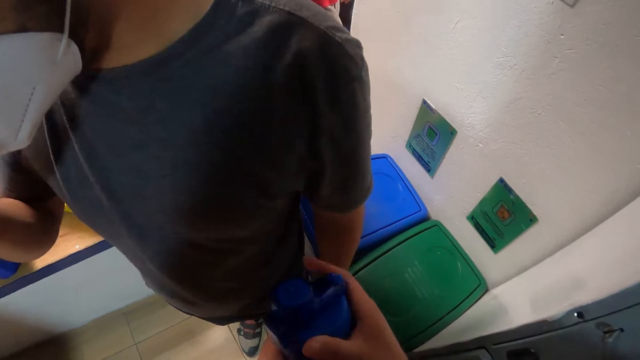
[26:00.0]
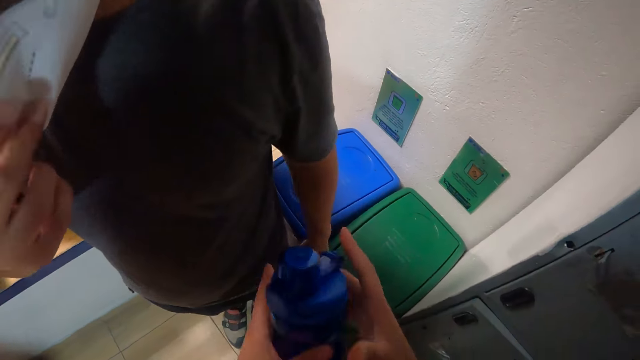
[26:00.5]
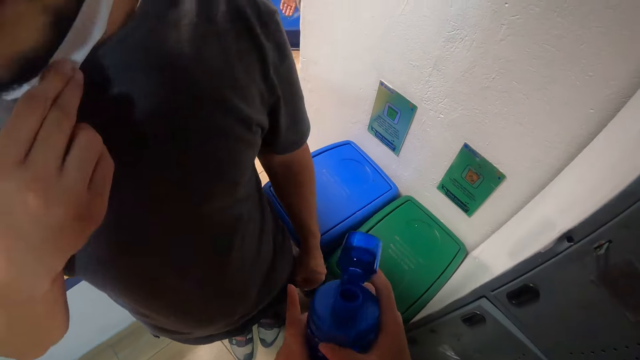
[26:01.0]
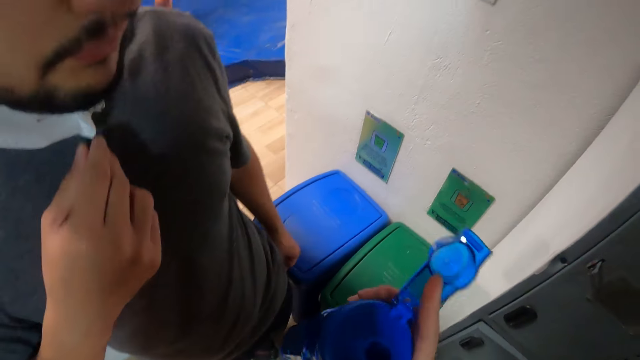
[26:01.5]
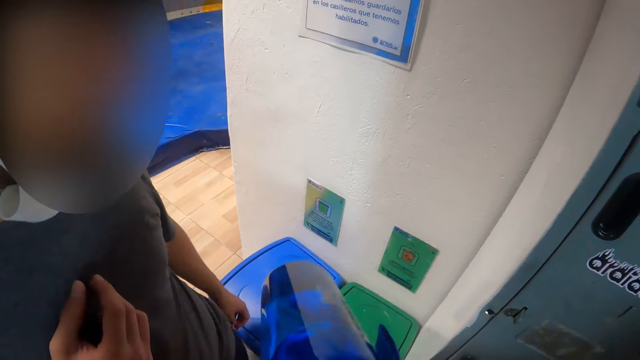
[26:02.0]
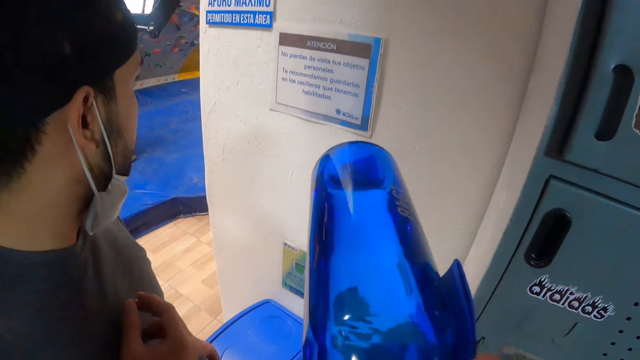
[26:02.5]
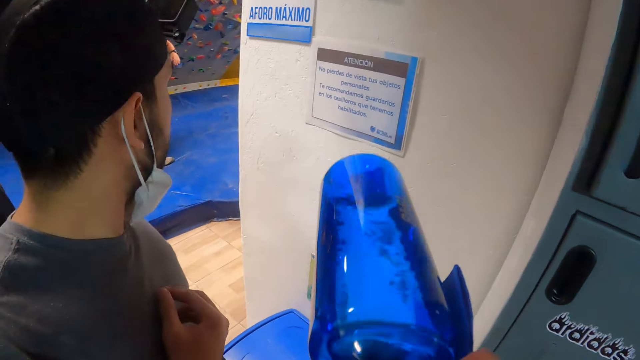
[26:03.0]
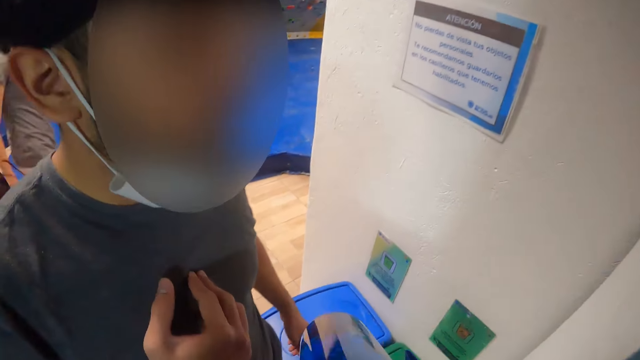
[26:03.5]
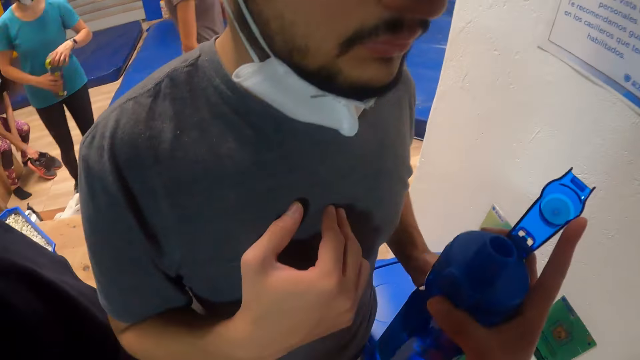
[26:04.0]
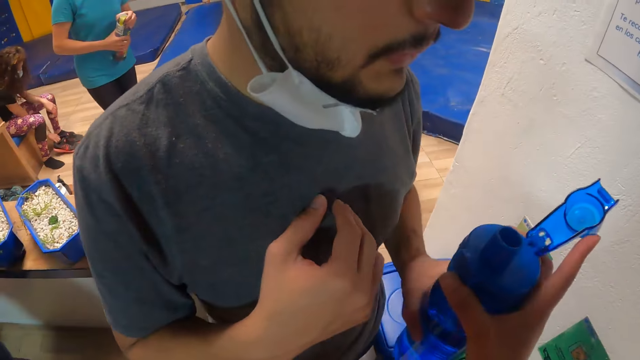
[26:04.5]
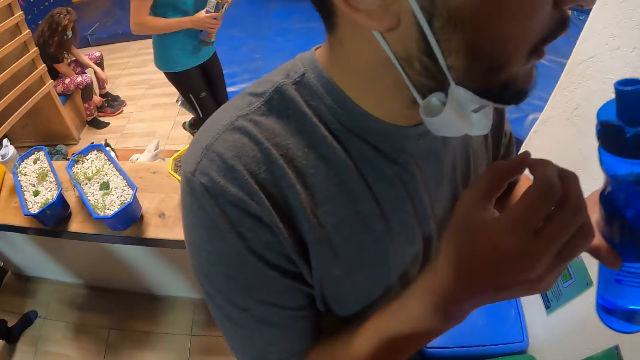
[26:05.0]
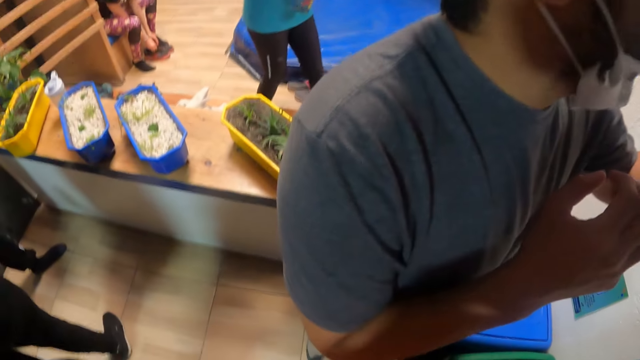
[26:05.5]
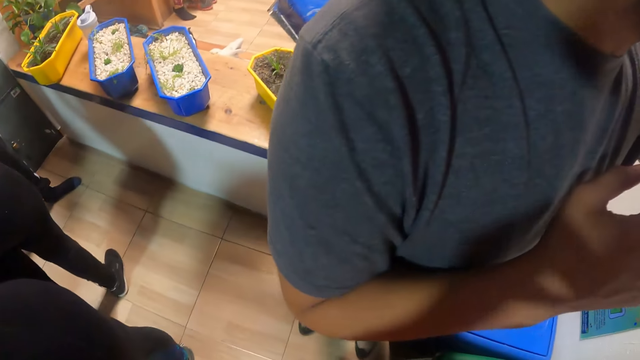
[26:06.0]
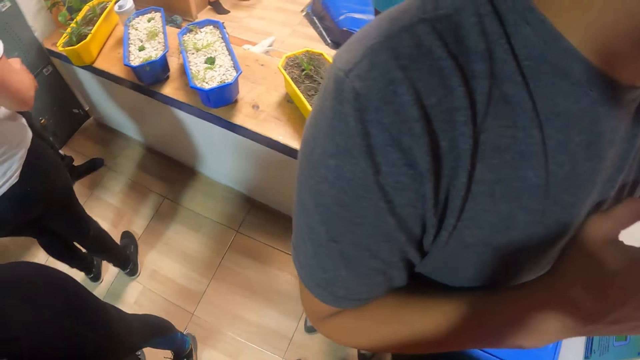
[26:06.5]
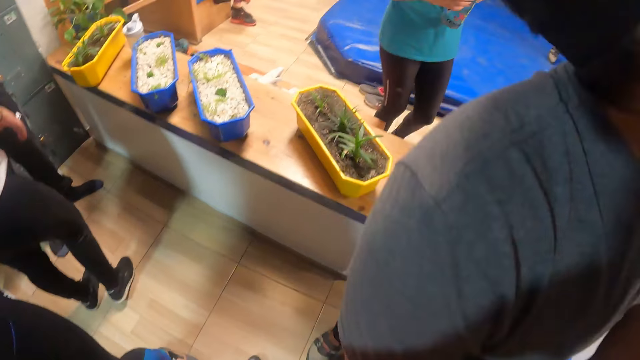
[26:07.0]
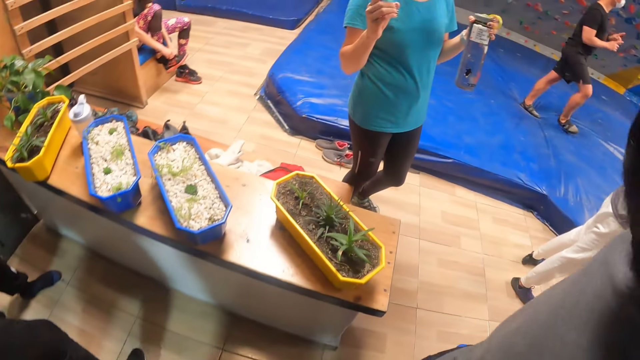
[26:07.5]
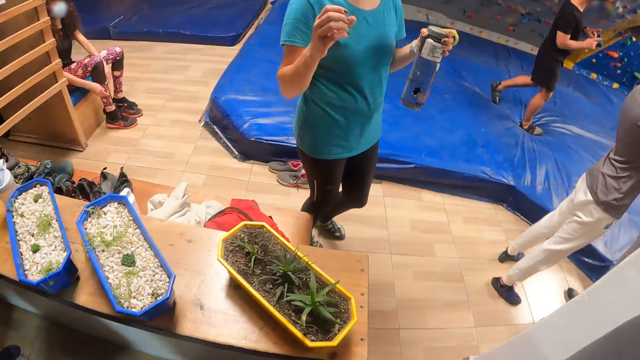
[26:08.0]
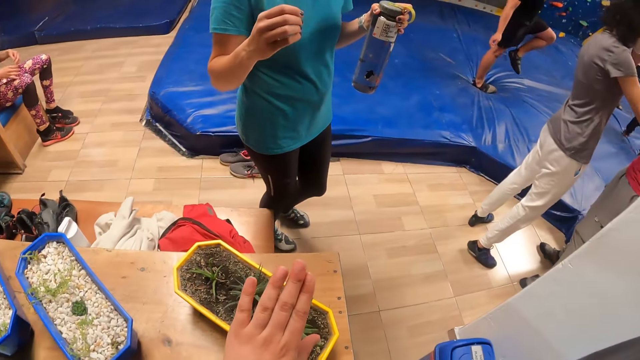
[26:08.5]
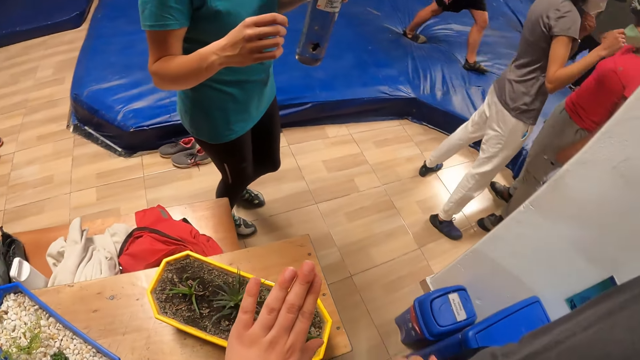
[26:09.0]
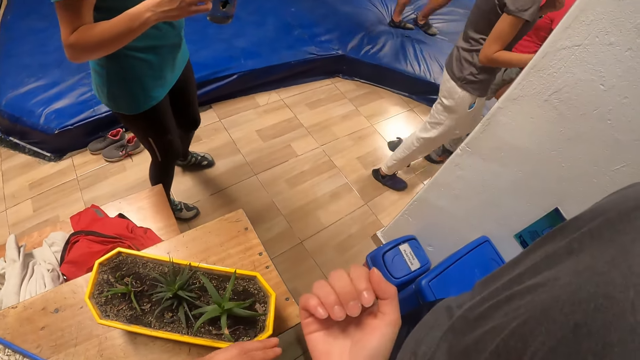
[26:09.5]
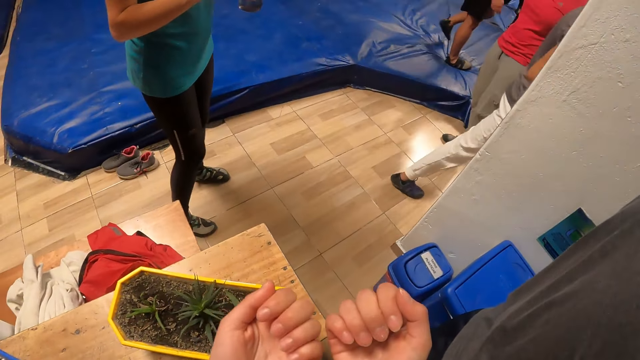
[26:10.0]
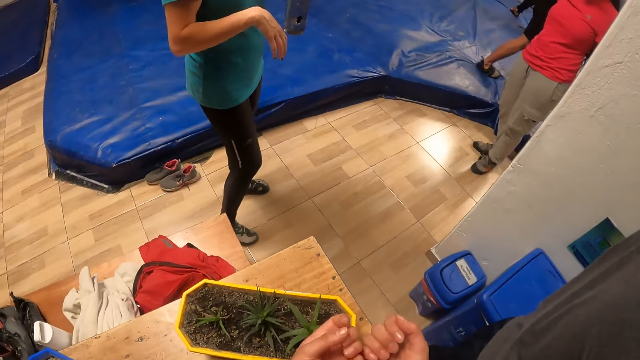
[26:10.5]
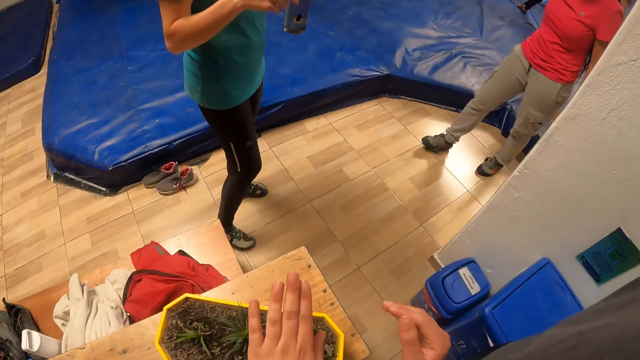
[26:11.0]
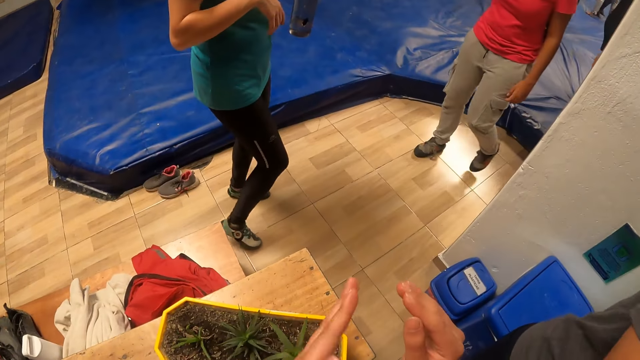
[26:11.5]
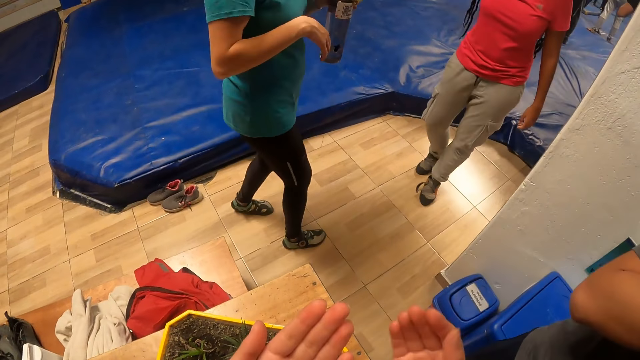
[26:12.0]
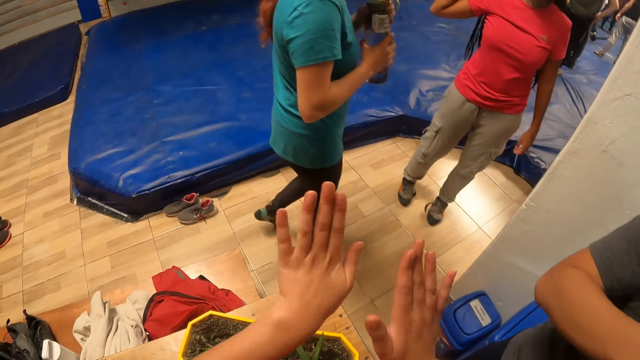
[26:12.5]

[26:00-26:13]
The camera wearer opens the cap of the water bottle in her right hand with her right hand. She drinks from the water bottle in her right hand. She passes the bottle in her right hand to the man's left hand. She interacts with a woman. She steps forward. She looks at her fingers.

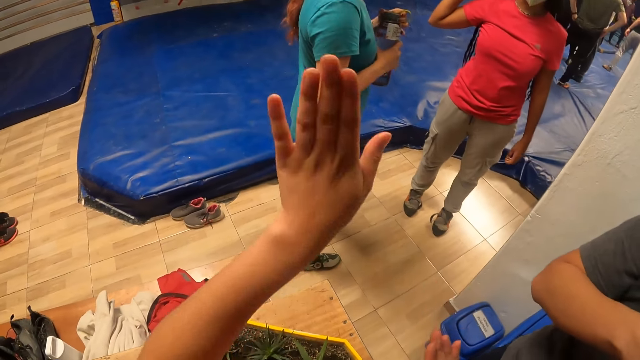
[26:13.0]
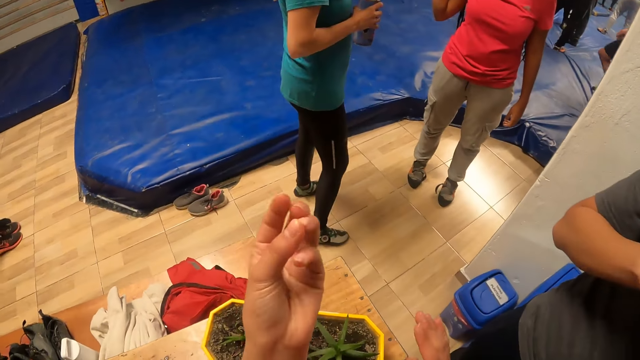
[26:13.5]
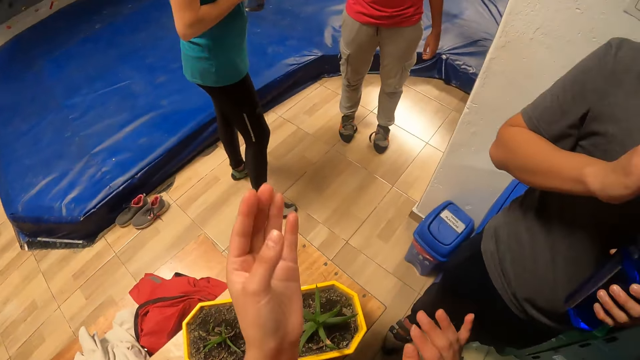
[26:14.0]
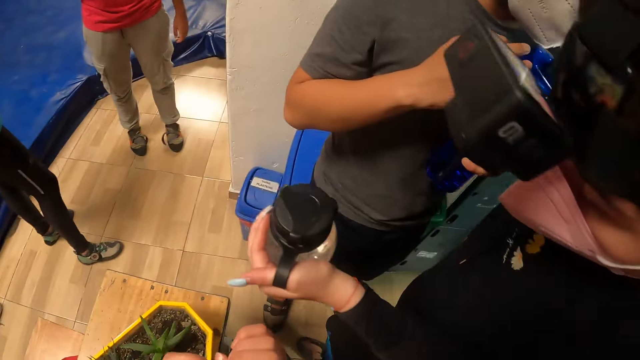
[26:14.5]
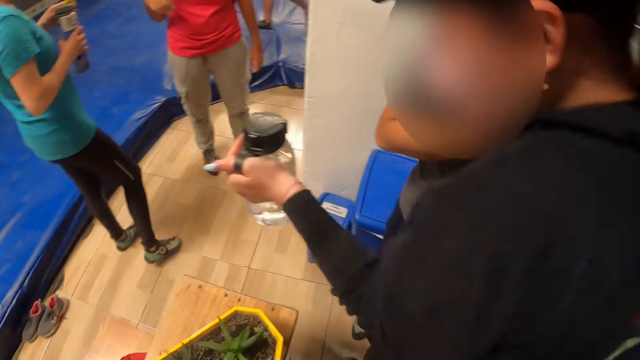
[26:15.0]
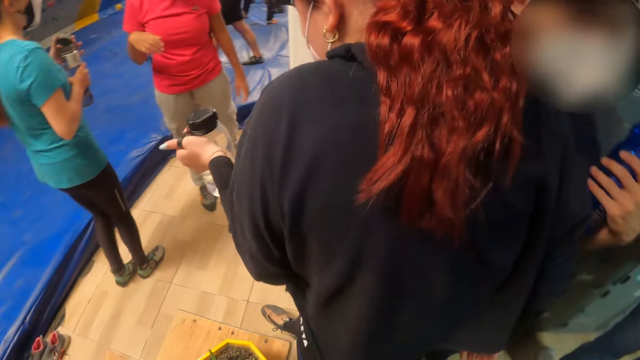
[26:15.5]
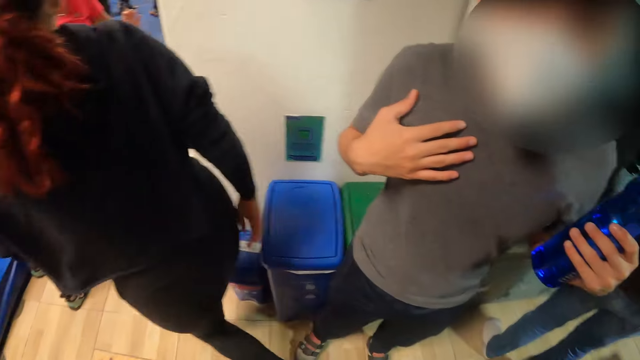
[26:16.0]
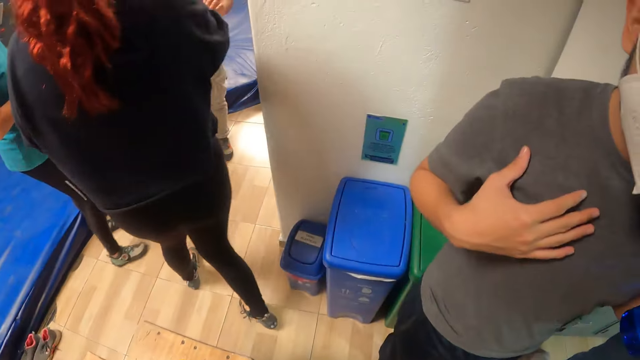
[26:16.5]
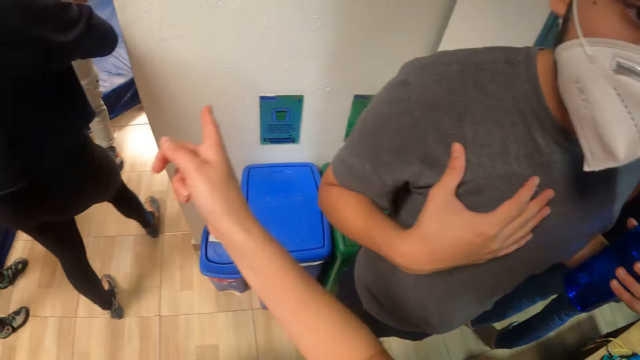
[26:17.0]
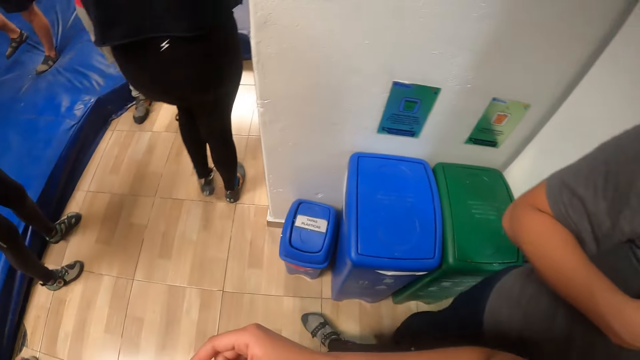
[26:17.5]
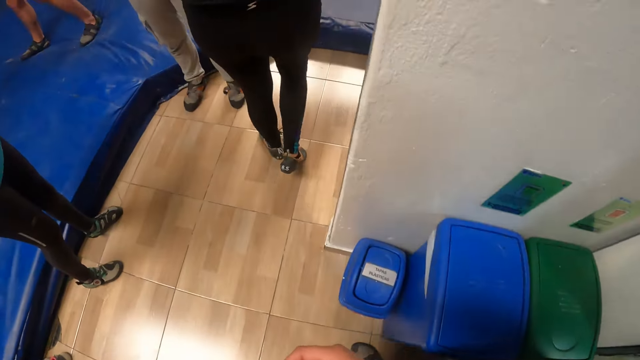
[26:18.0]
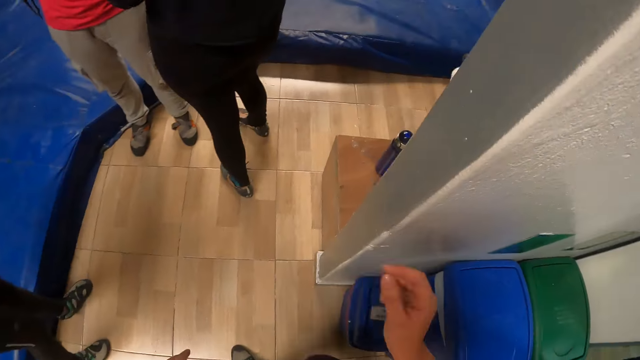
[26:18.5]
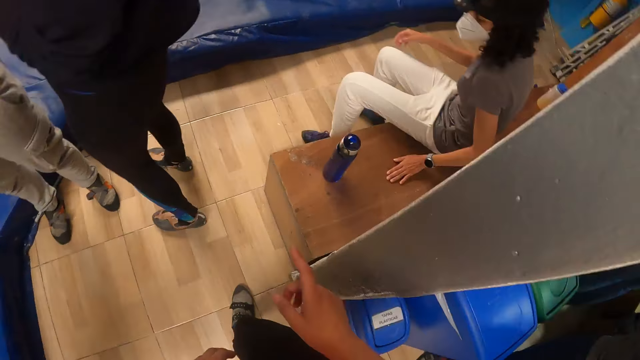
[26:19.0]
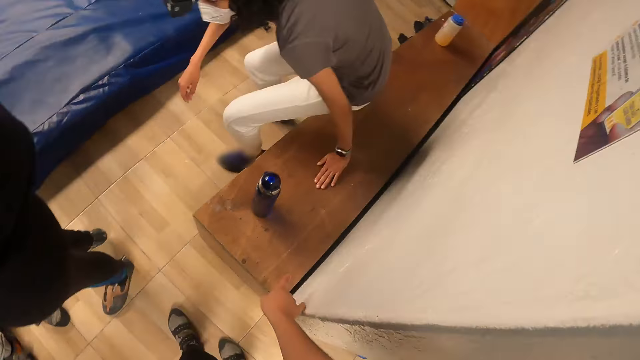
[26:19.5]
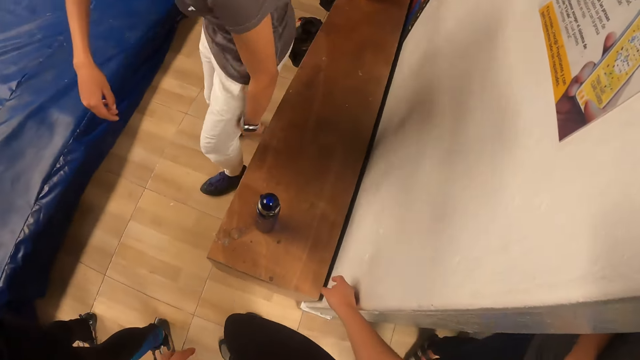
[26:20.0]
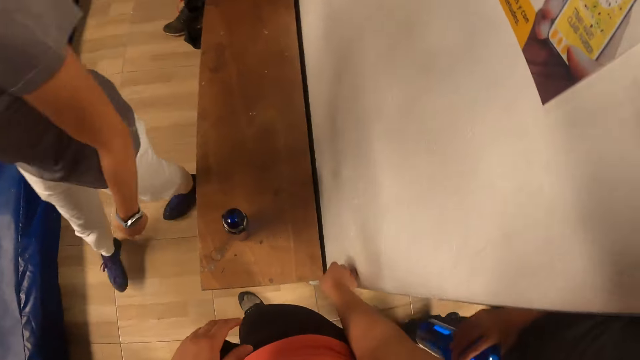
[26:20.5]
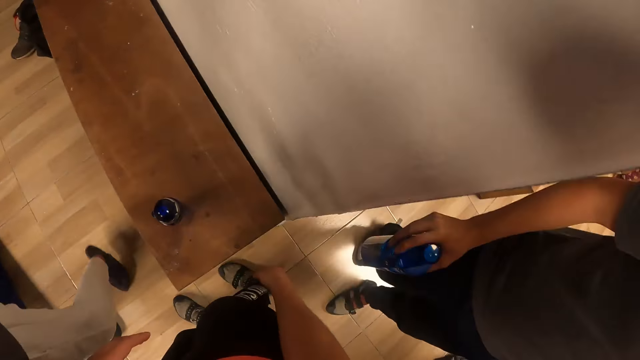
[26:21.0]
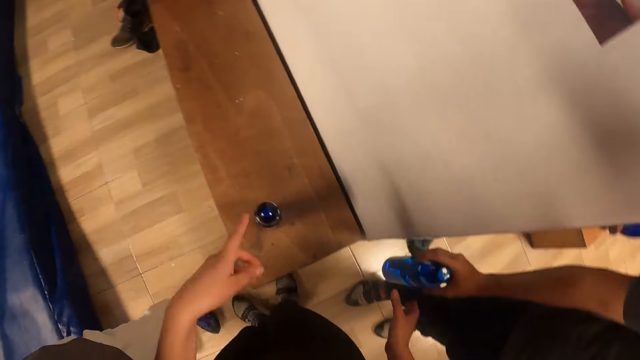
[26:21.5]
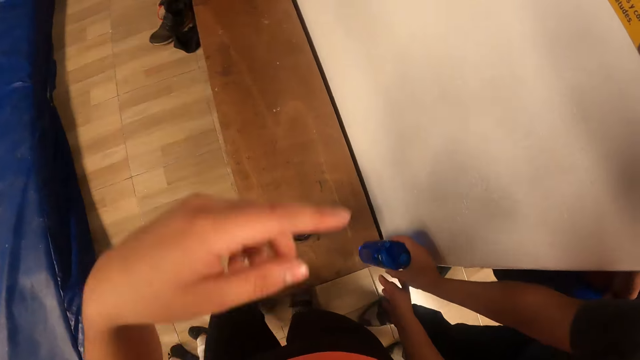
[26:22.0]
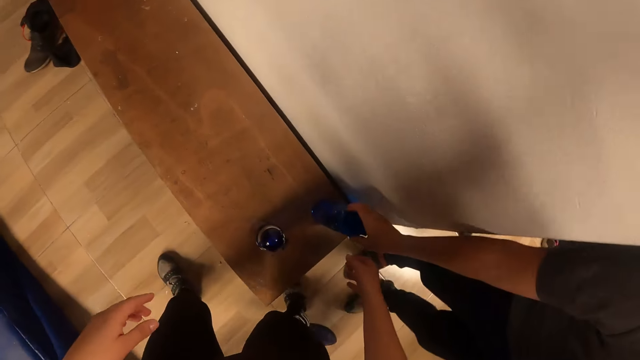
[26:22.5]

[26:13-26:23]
The man closes the cap of the water bottle in his left hand with his right hand. A woman passes in front of the camera wearer. The camera wearer points at the woman. They move forward and point at the seat. The man puts the water bottle in his right hand on a bench.
